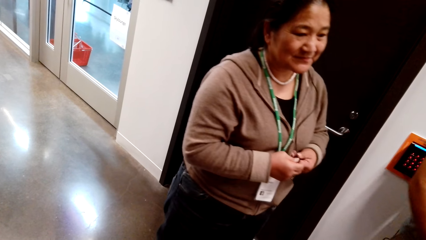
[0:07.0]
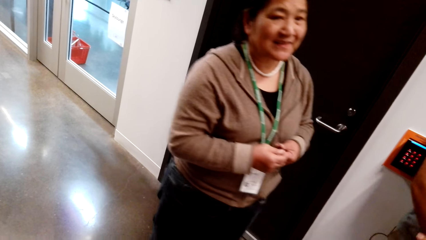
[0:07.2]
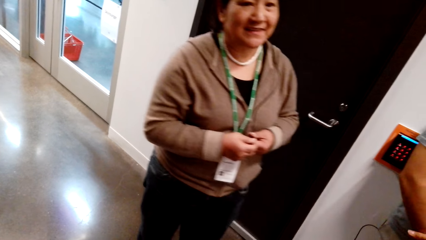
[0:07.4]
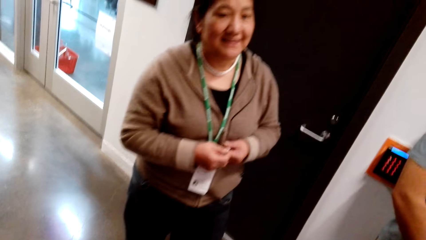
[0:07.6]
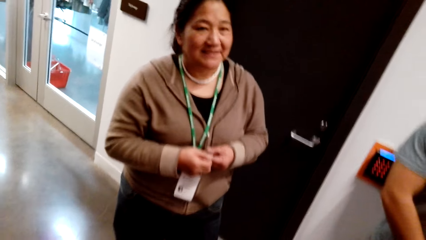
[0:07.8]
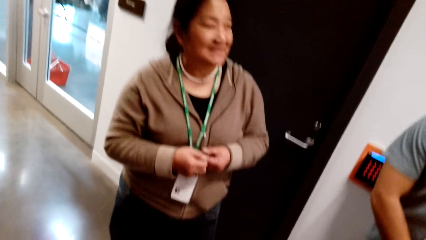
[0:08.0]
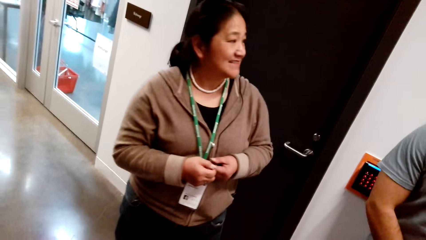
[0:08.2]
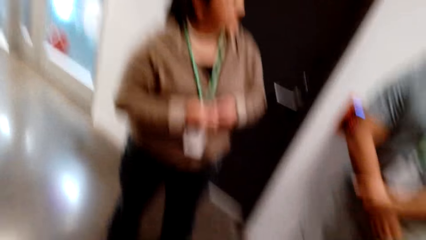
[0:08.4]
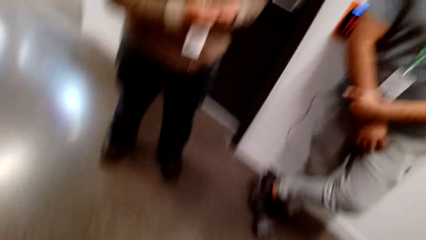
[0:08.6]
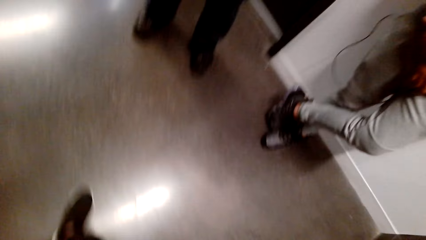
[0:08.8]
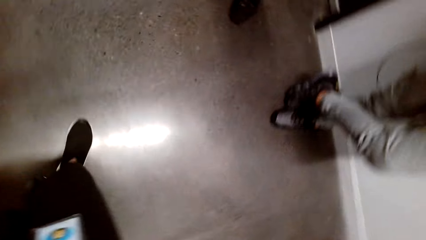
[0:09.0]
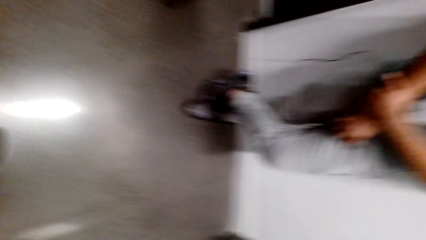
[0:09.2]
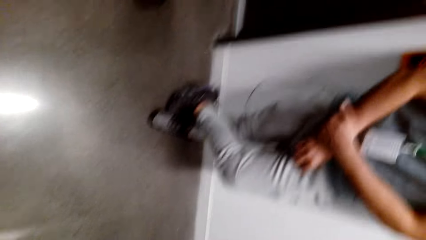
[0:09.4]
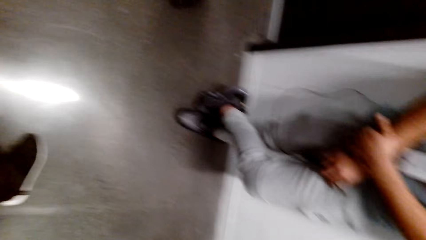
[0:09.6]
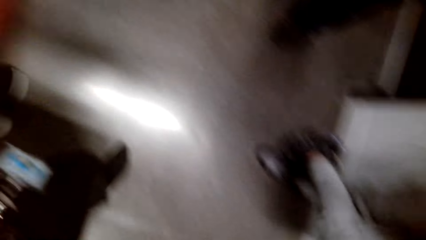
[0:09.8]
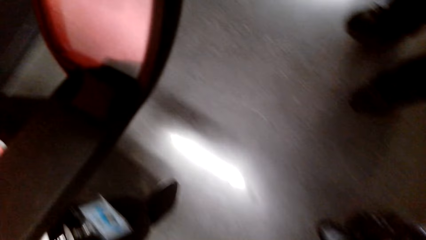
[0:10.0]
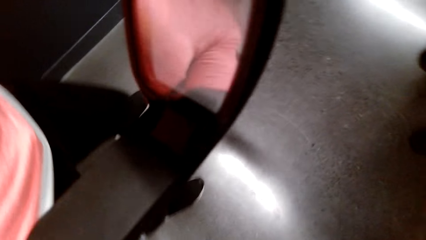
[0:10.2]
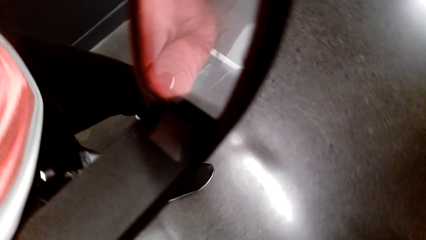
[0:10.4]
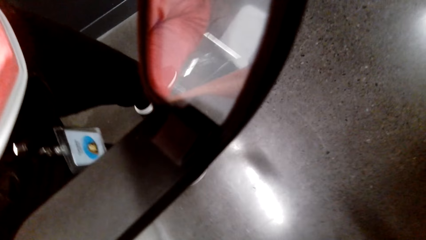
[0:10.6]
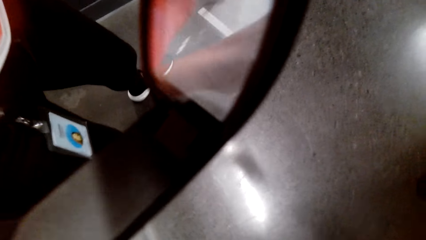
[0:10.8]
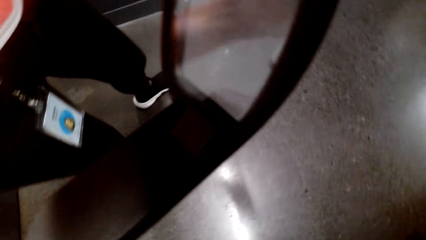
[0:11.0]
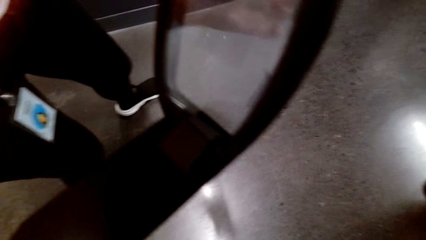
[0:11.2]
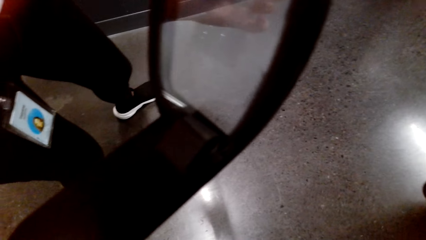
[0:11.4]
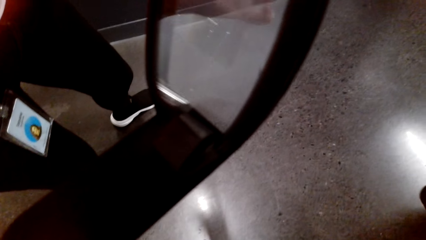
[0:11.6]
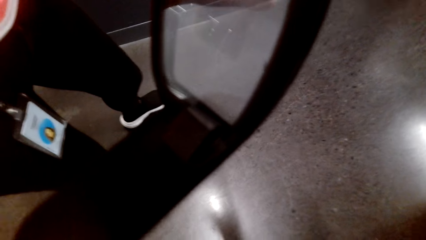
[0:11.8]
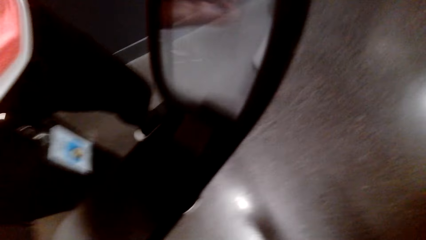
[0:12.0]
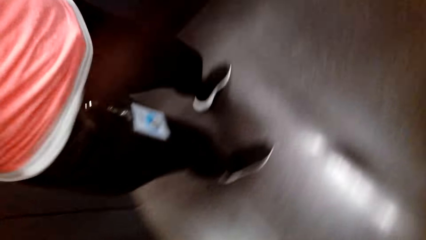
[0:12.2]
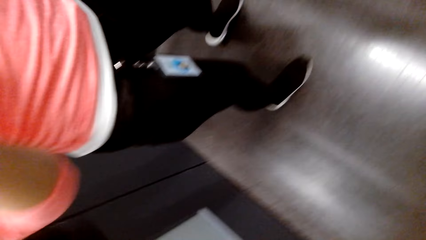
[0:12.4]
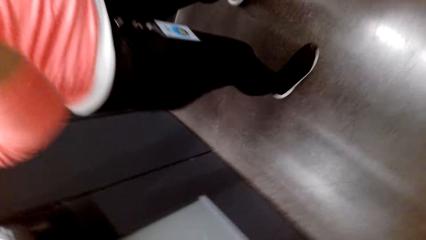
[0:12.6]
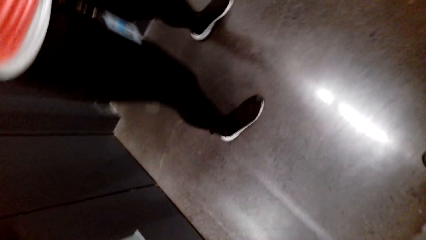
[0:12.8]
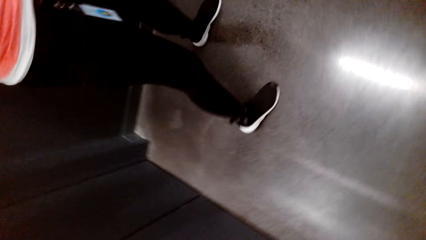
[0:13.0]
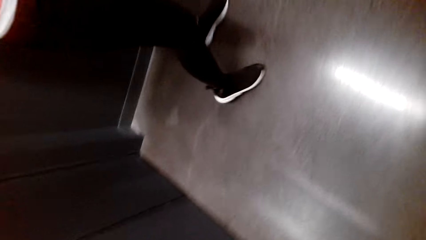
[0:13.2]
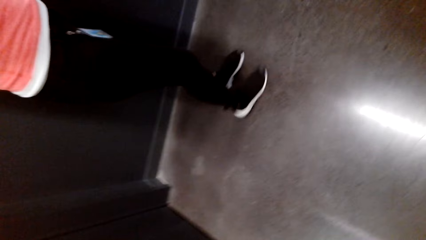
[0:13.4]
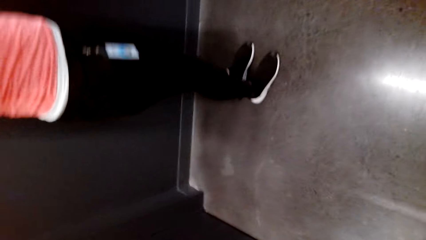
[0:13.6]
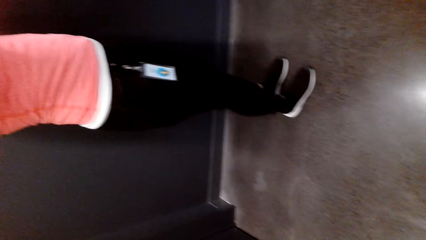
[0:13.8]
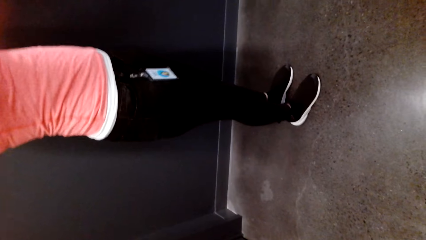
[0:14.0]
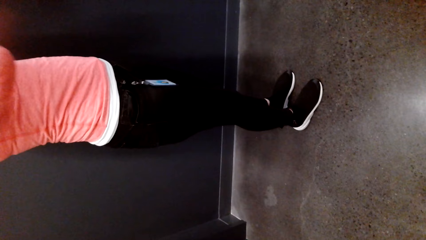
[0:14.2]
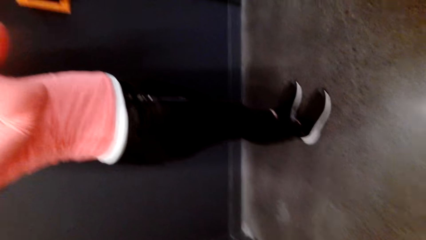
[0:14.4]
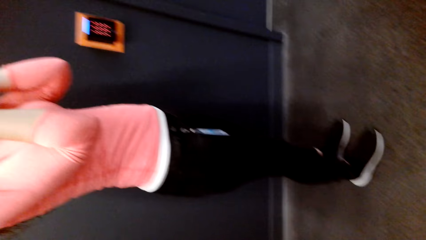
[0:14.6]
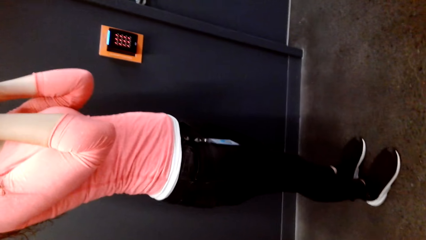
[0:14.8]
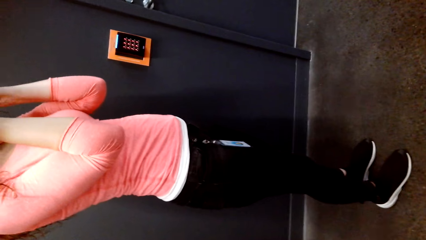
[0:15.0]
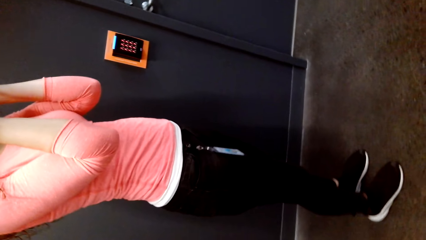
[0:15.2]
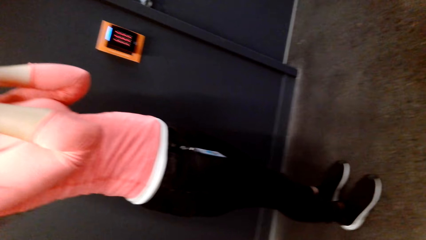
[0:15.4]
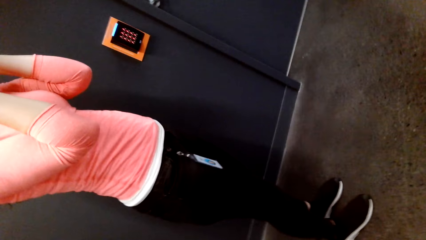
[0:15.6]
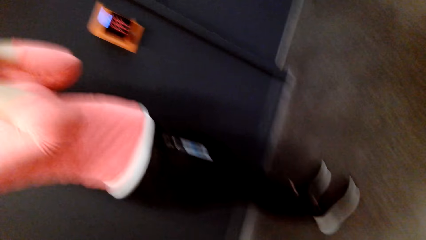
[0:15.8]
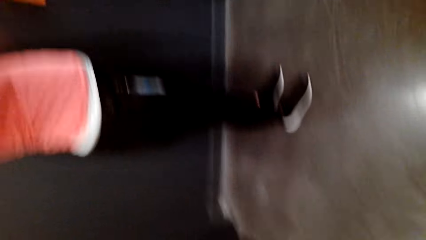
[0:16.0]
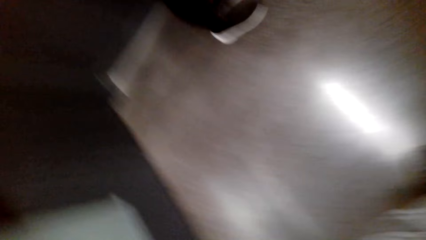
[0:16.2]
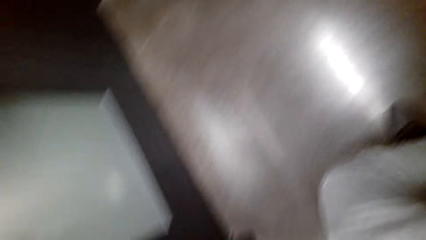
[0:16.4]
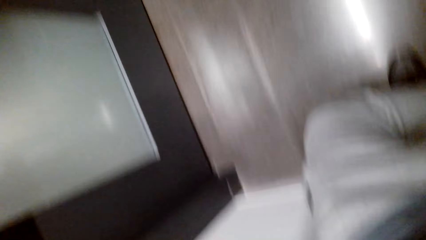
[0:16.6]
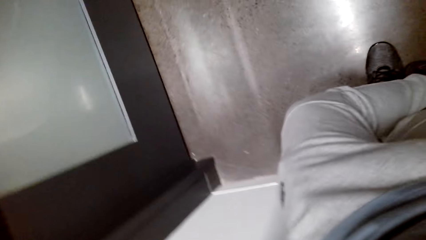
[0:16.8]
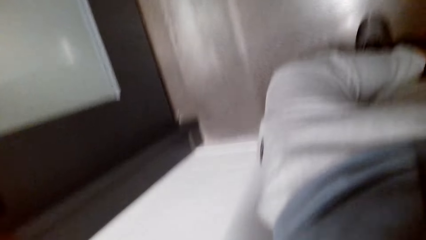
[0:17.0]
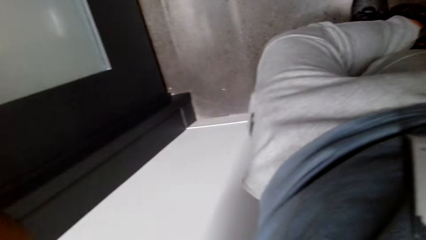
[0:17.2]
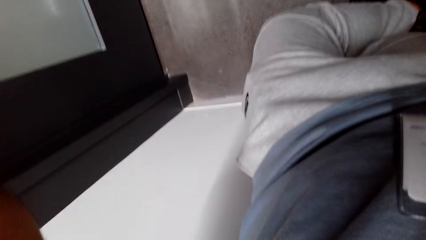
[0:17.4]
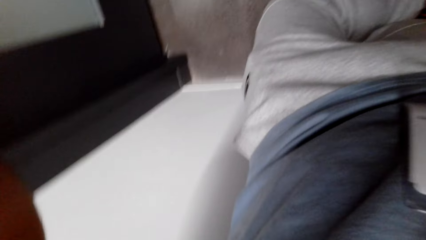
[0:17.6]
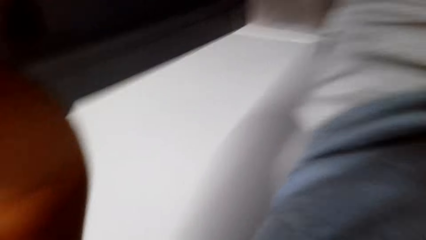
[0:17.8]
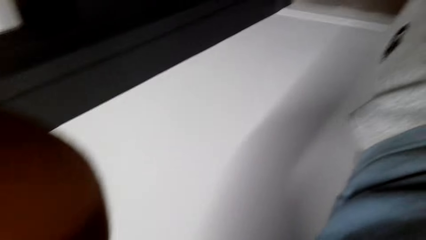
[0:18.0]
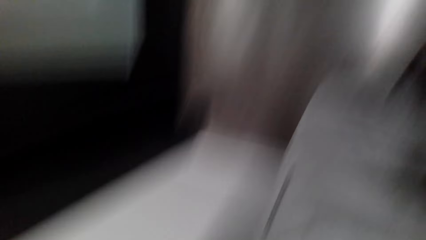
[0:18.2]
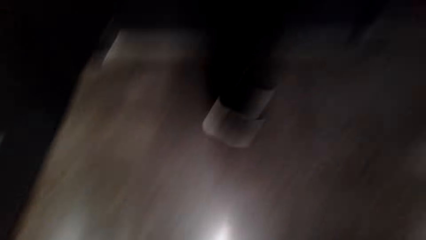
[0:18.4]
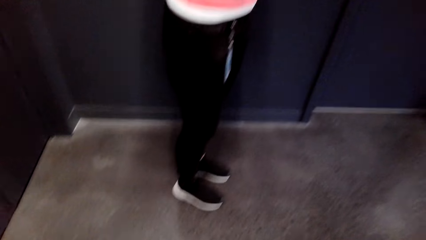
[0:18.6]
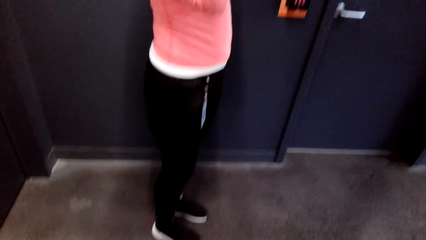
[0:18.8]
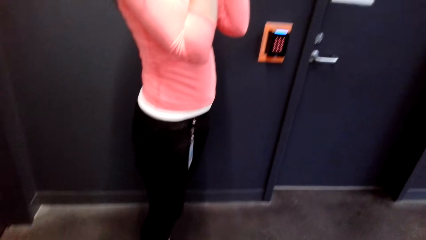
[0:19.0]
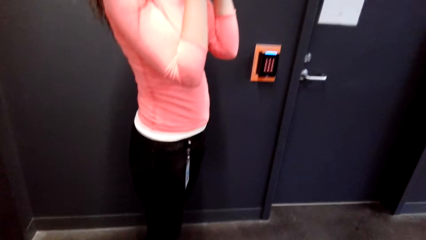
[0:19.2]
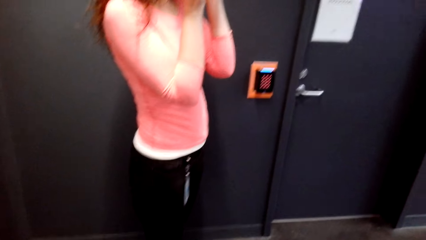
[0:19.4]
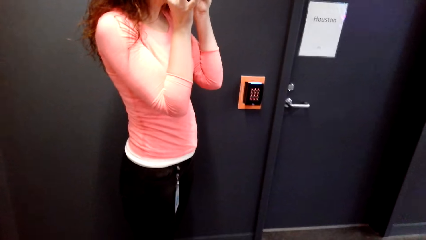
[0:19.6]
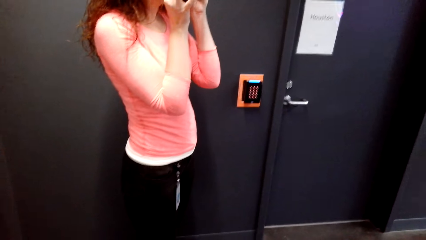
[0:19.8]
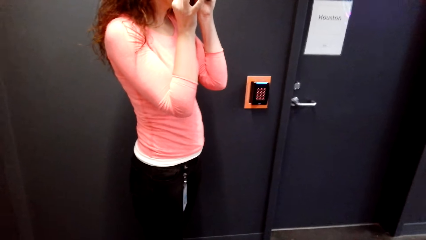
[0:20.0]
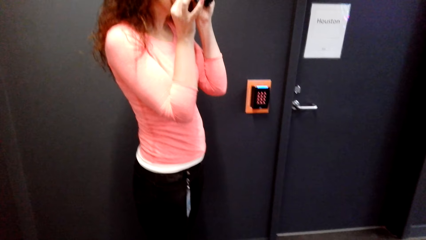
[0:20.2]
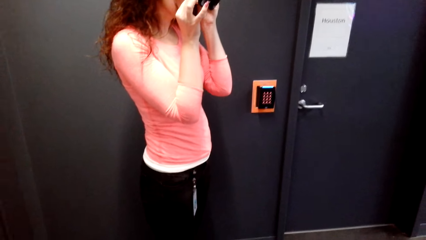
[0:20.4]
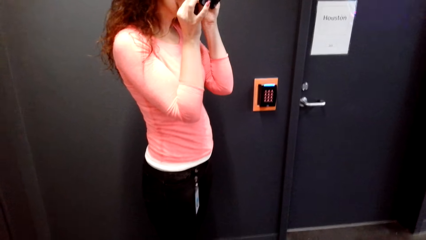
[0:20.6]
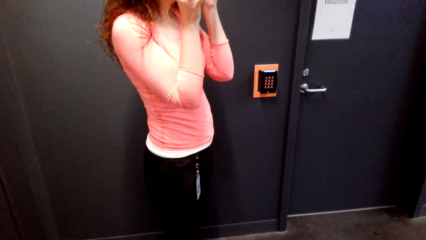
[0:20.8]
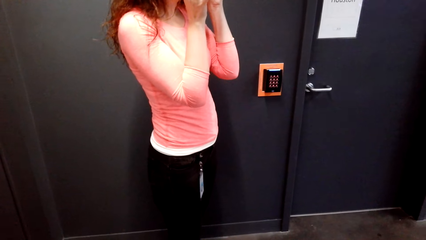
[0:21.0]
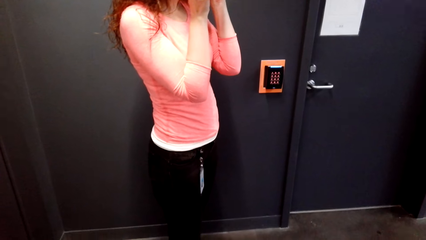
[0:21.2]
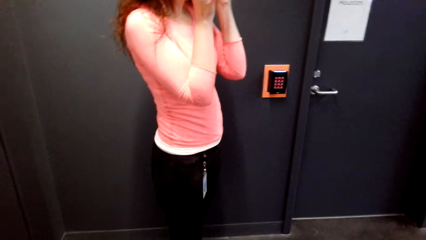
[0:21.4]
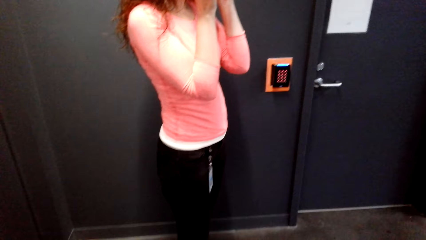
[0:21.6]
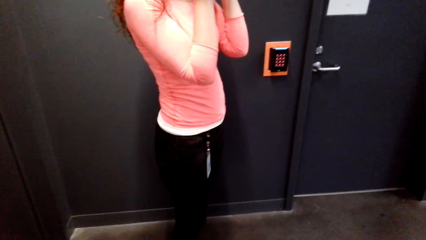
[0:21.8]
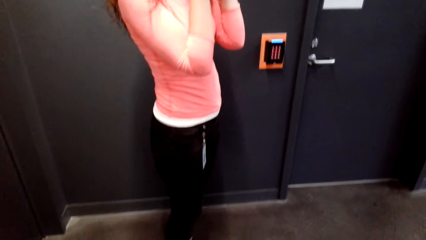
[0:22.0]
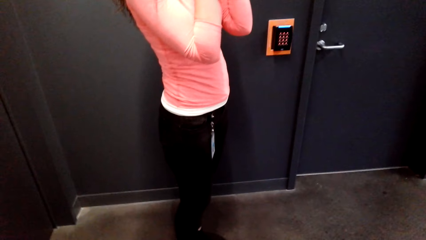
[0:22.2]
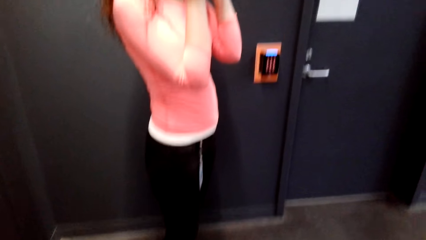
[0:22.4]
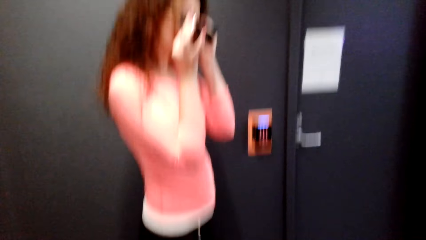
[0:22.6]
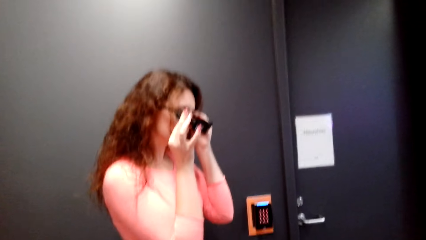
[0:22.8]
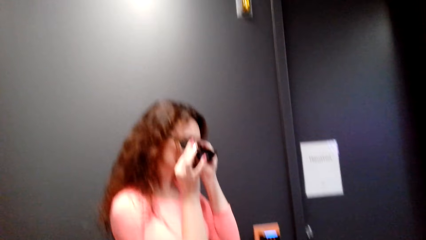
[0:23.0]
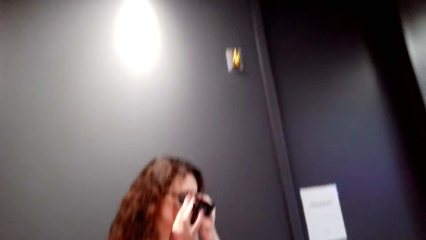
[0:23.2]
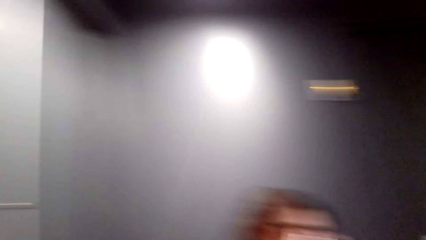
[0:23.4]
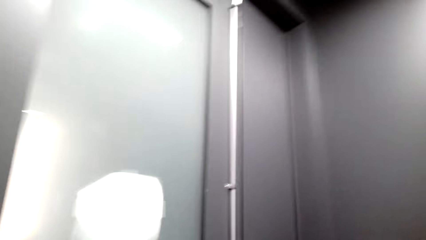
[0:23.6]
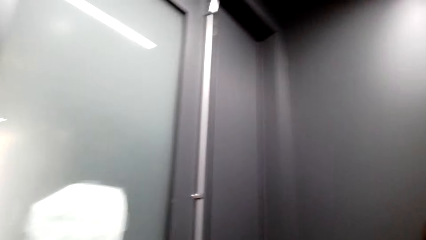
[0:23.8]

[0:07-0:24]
A man stands in the room. A woman fixes the PogoCam on her eyes. A lady stands in the room.
